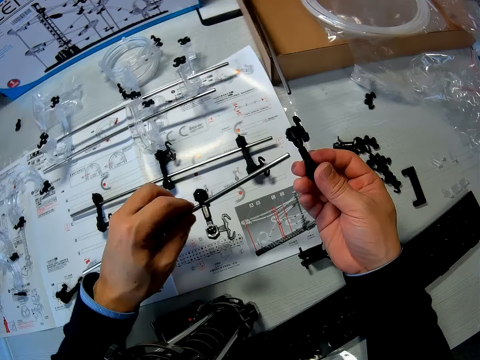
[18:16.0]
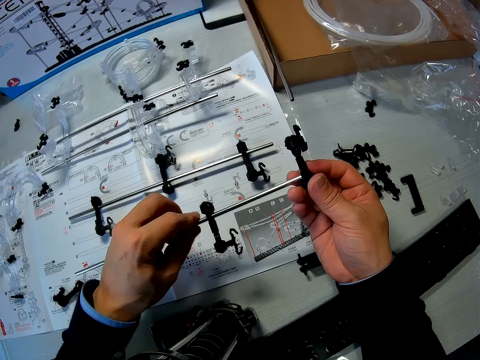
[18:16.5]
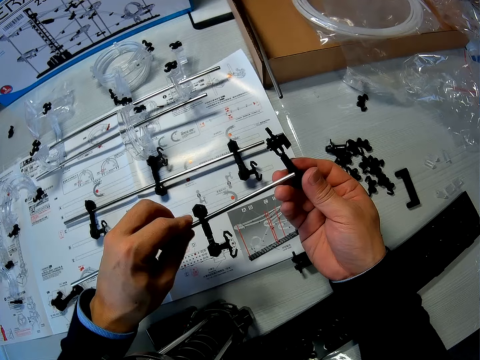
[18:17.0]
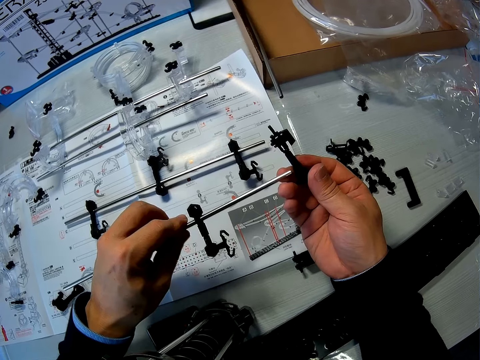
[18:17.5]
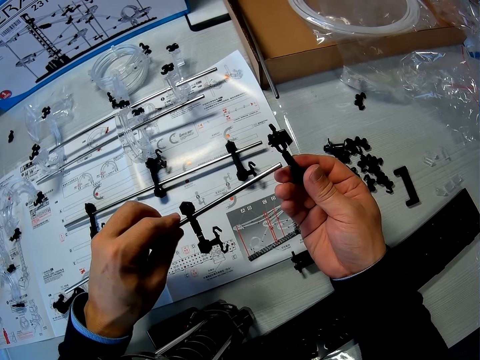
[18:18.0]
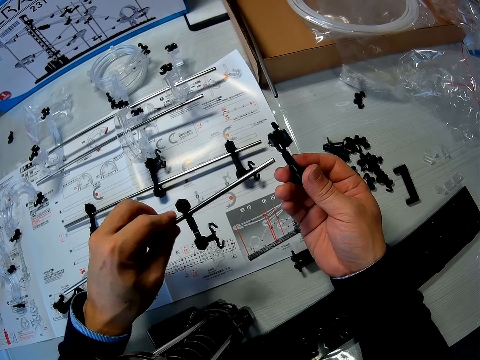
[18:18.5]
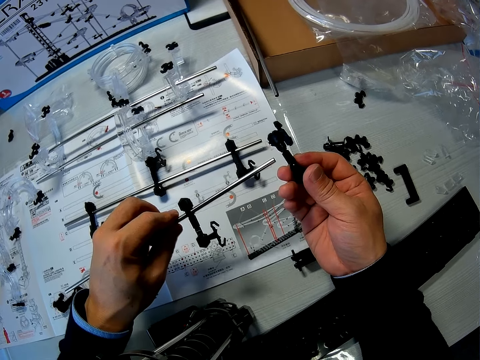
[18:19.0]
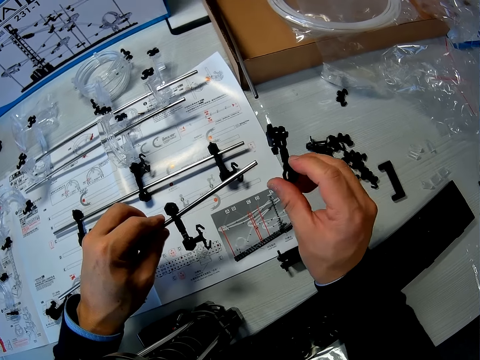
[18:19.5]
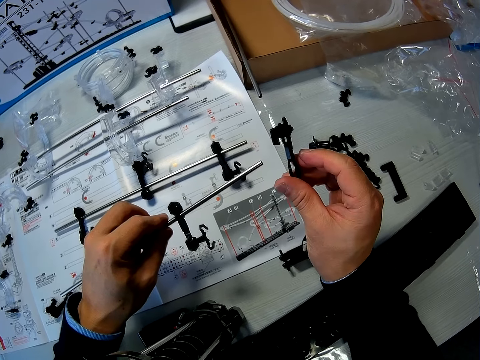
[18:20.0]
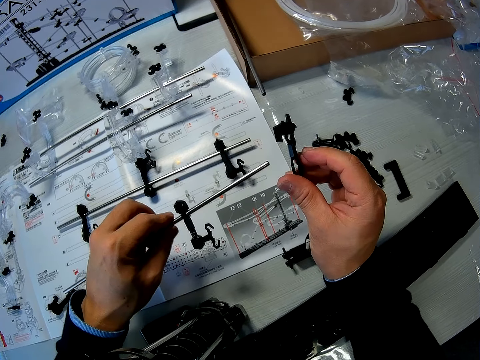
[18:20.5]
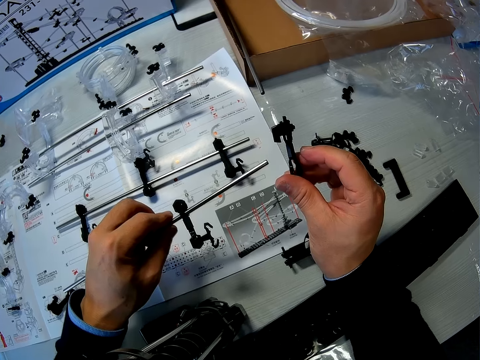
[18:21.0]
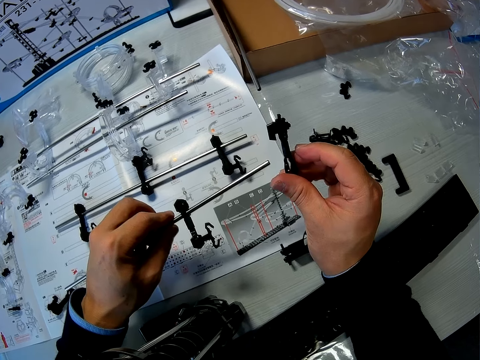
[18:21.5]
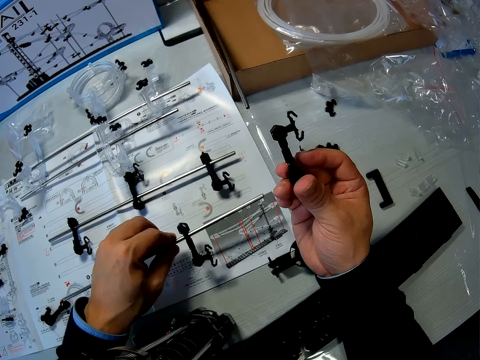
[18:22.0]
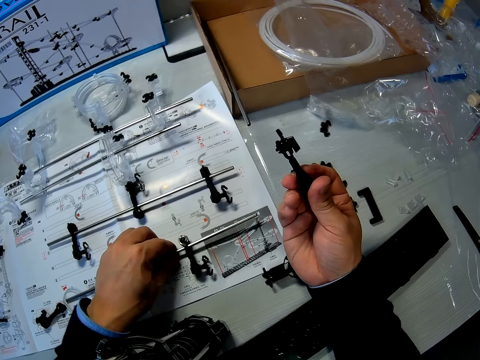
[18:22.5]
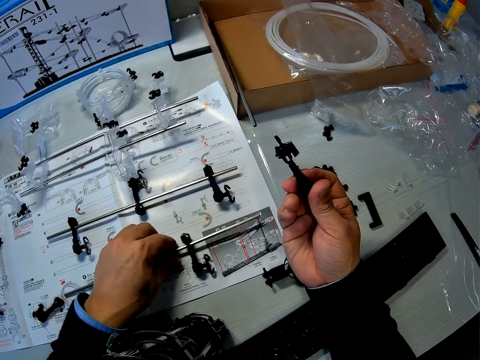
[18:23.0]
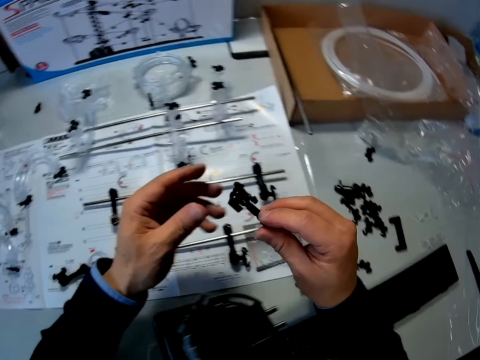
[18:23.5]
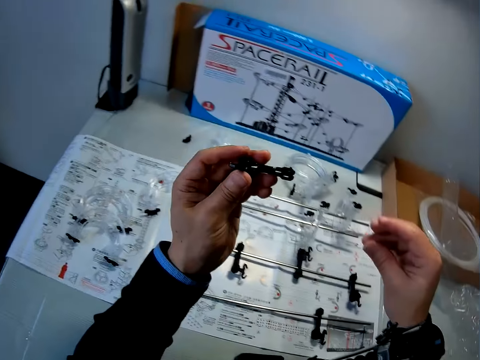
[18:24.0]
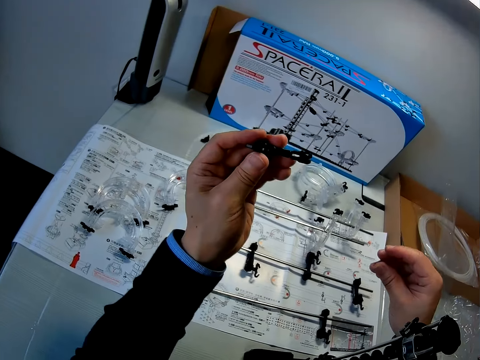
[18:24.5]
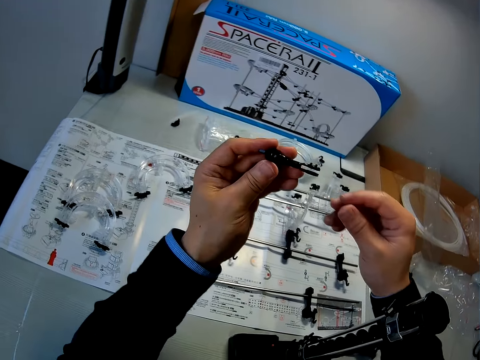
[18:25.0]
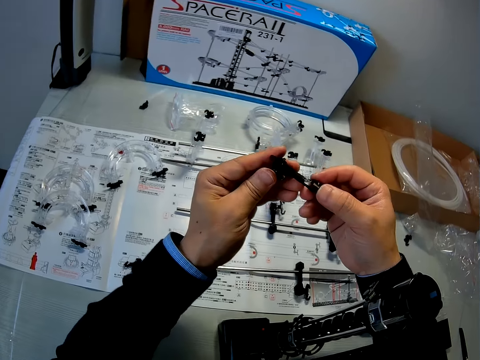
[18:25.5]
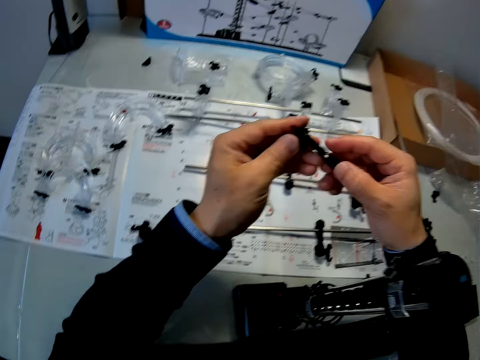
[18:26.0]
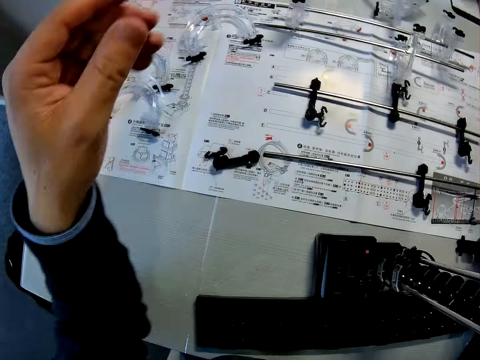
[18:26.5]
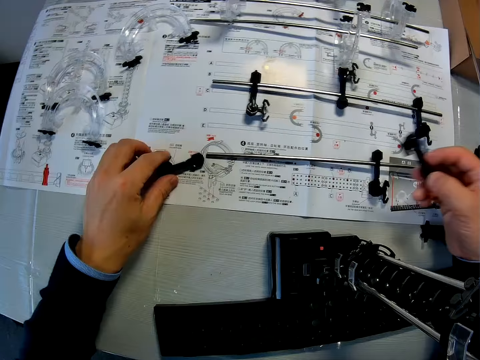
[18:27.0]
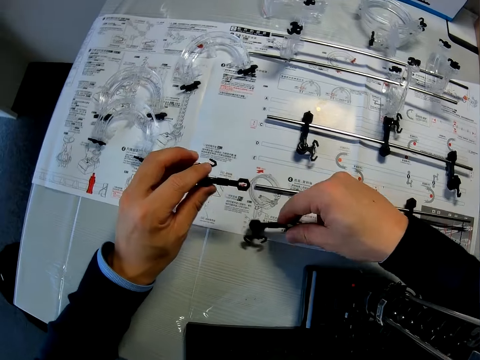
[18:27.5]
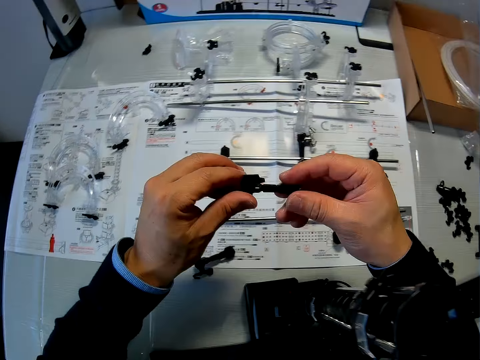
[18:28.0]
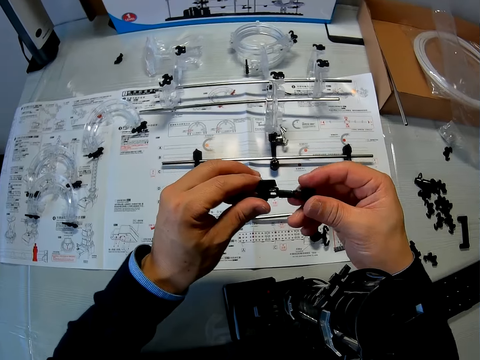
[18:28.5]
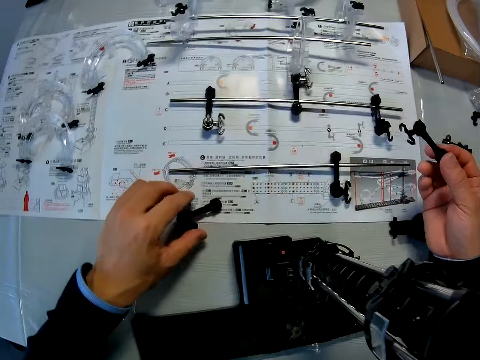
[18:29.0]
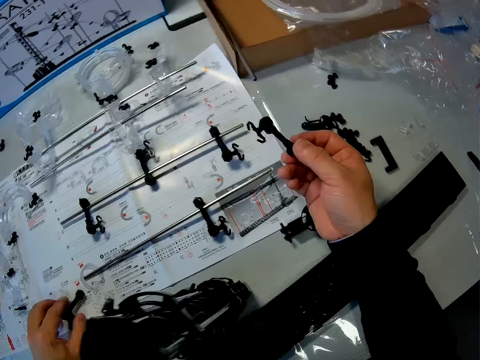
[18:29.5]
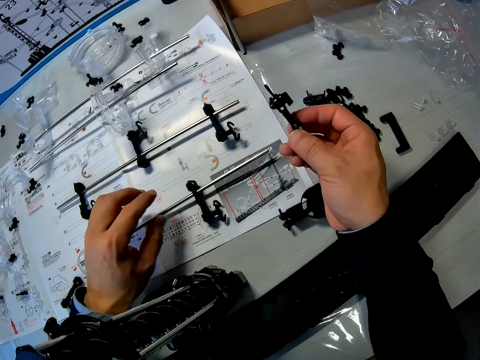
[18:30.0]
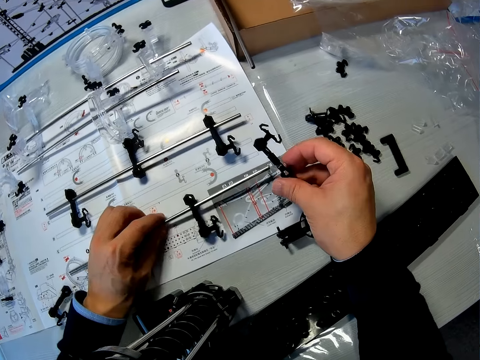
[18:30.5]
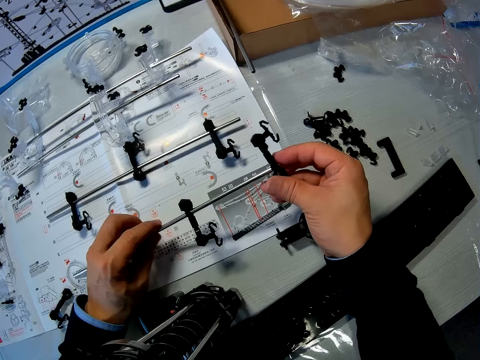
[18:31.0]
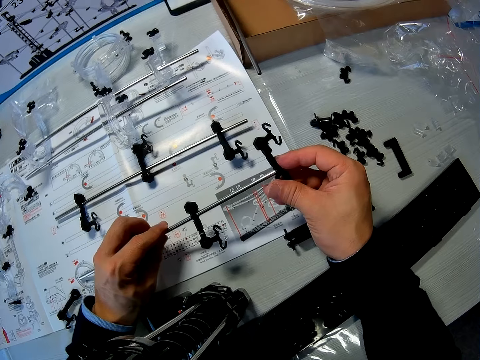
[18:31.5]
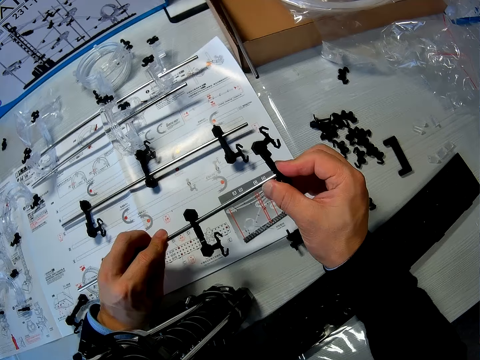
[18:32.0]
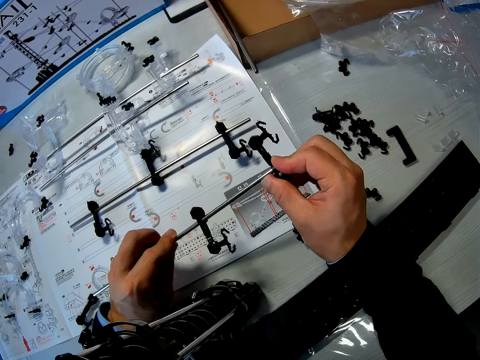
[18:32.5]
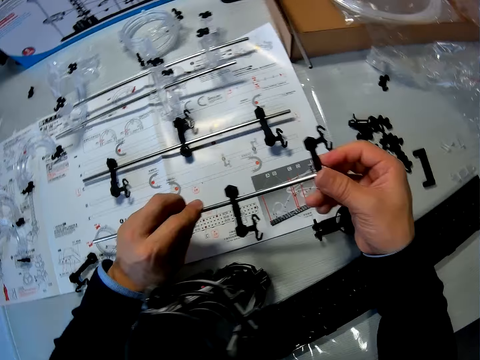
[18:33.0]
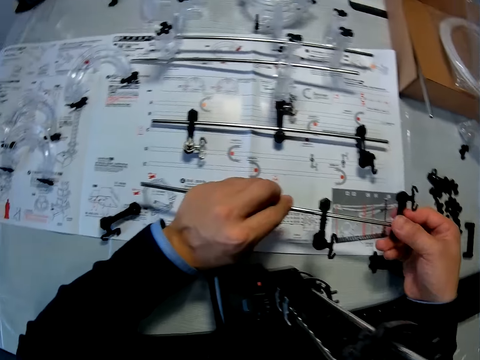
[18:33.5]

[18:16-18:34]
The camera wearer inserts the arm holder on the arm in his right hand into the shaft or space rail part in his left hand. He checks the arm in his right hand. He stares at the space rail part. He puts the shaft in his left hand on the manual. He passes the arm in his right hand to his left hand. He stares at the space rail part. He checks the arm in his left hand. He passes the arm in his left hand to his right hand. He picks up another arm on the manual with his left hand. He drops the arm in his right hand on the manual. He stares at the space rail part. He passes the arm in his left hand to his right hand. He adjusts the arm on the manual with his left hand. He touches the space rail part on the table. He picks up the shaft on the manual. He inserts the arm holder on the arm in his right hand into the shaft in his left hand.

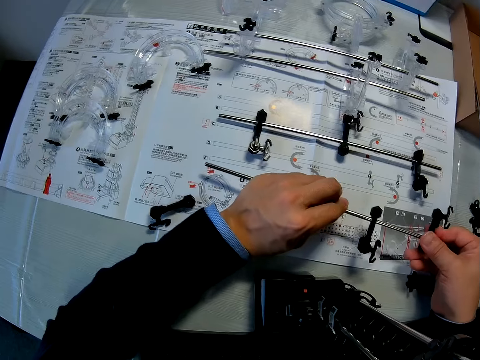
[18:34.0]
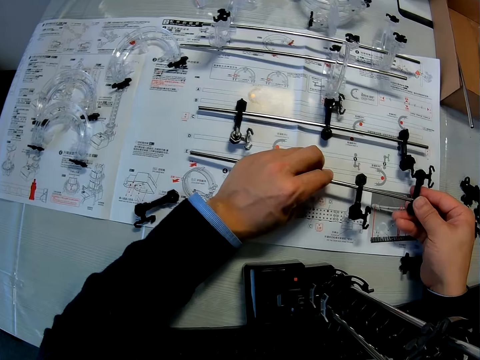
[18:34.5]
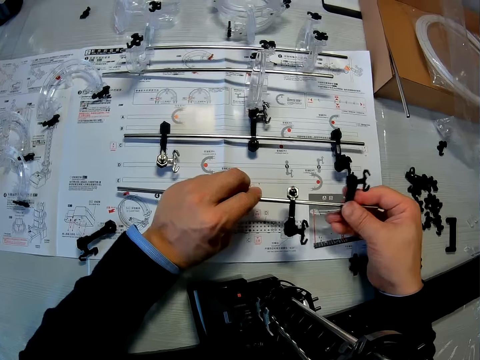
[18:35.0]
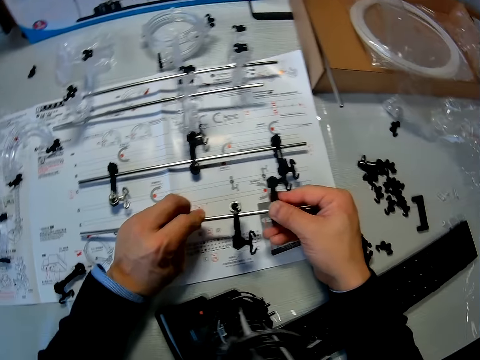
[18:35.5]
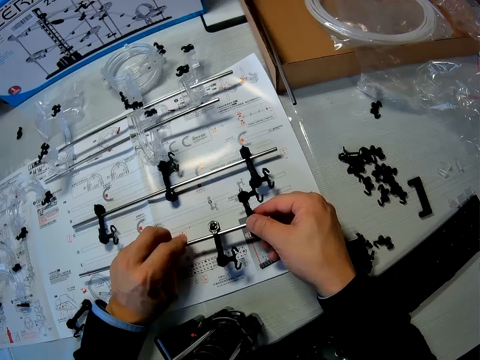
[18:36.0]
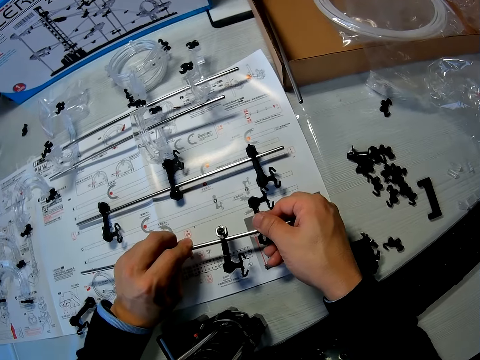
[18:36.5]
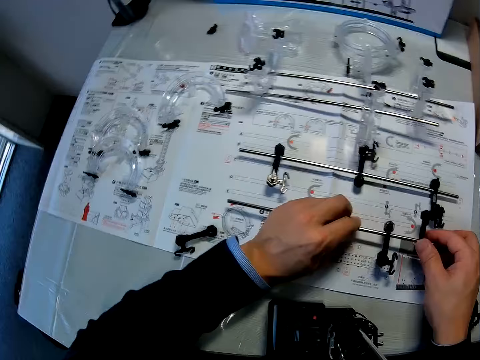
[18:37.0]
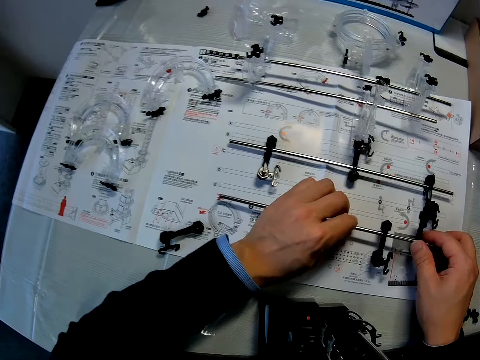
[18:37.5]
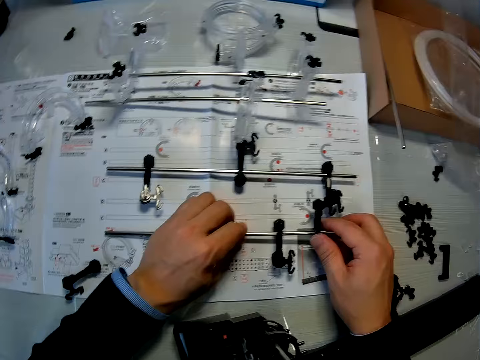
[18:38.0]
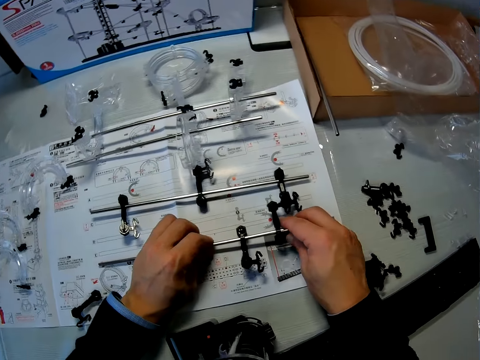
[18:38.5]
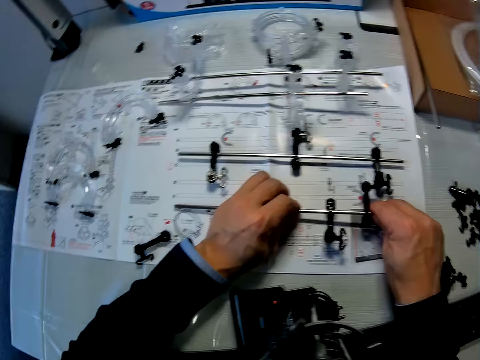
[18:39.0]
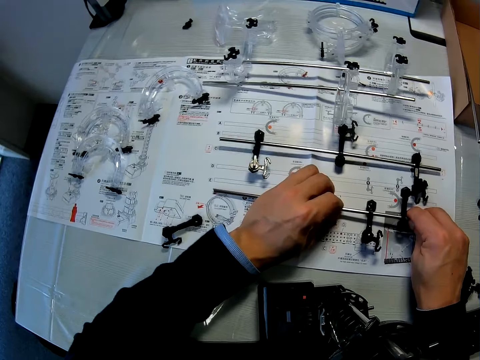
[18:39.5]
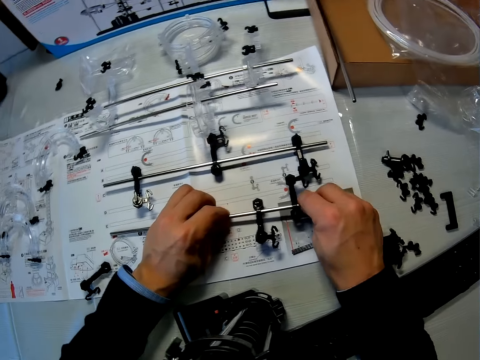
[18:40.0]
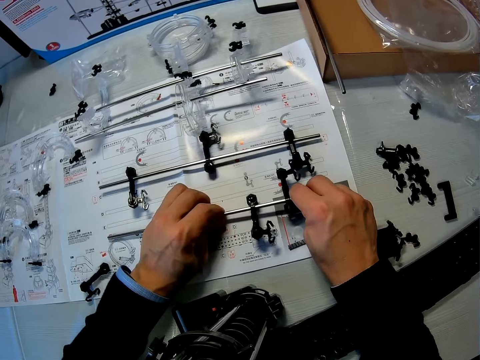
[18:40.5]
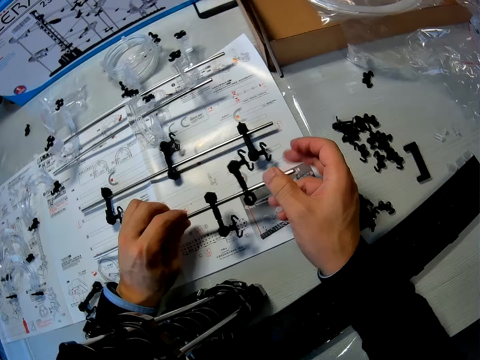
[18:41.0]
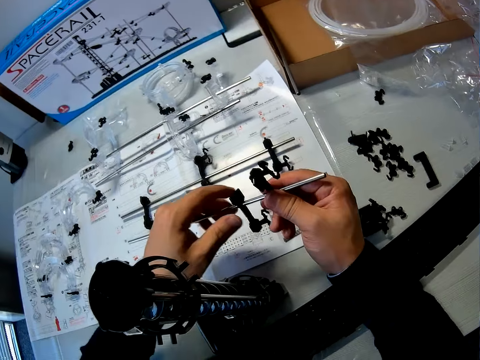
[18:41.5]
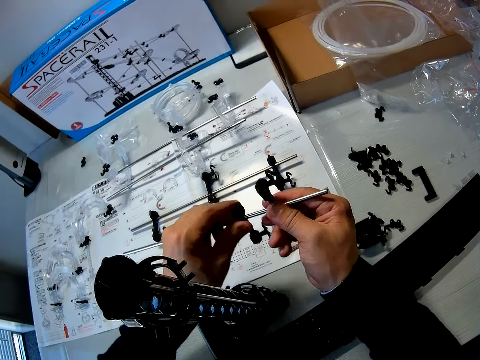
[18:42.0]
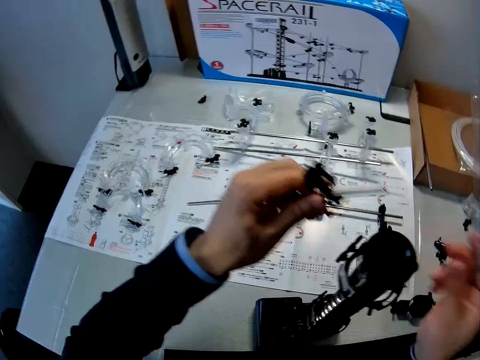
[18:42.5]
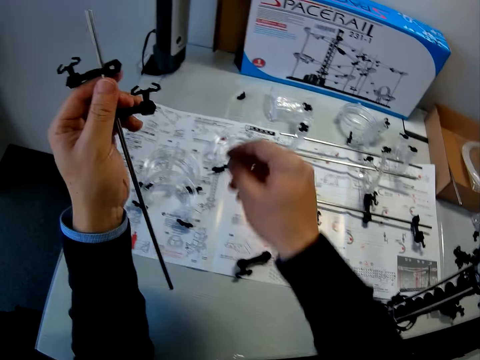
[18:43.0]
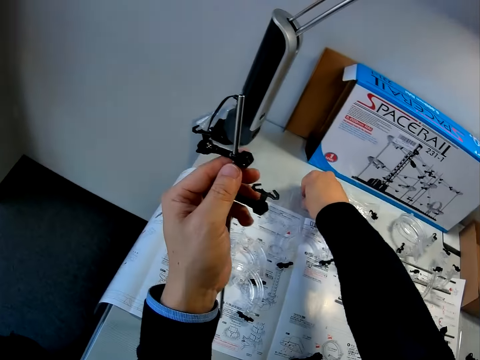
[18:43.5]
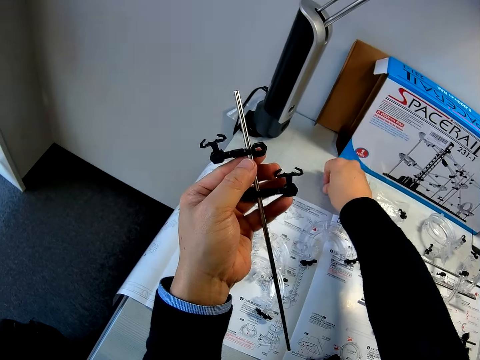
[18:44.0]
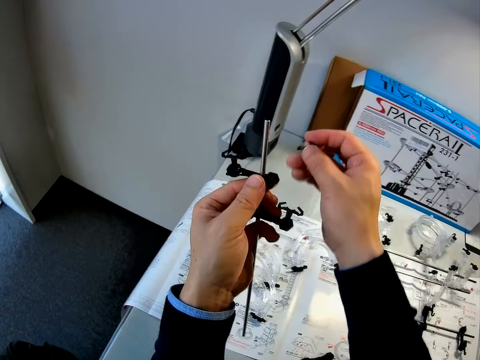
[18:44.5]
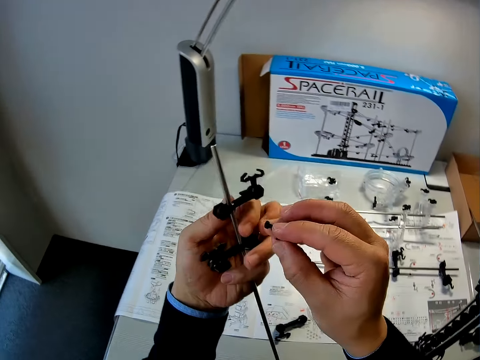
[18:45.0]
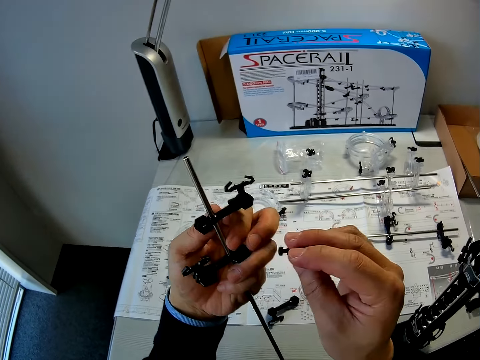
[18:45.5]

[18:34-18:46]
The camera wearer stares at the manual on the table. He stares at the space rail part. He fixes the space rail part. He picks up an arm wrench on the table with his right hand. He picks up the space rail part from the table. He stares at the space rail part.
